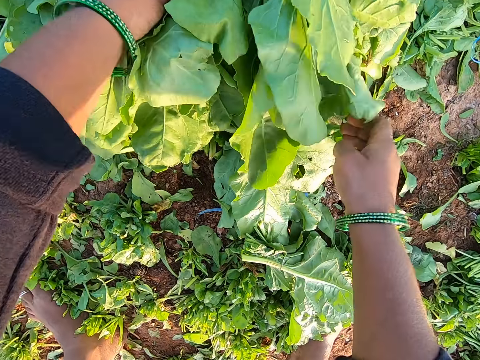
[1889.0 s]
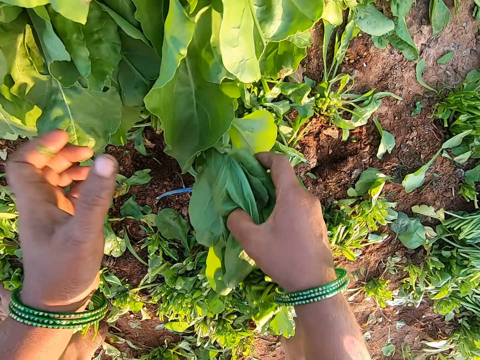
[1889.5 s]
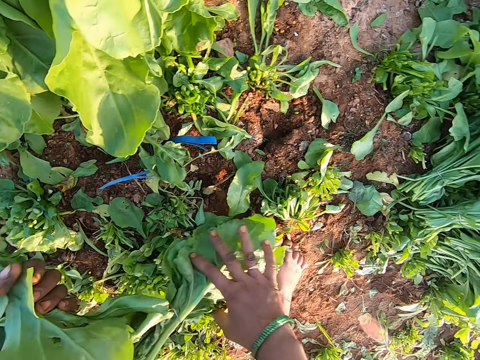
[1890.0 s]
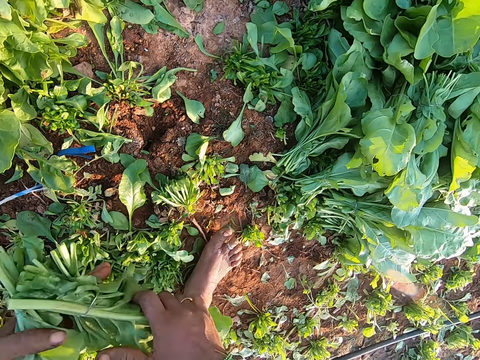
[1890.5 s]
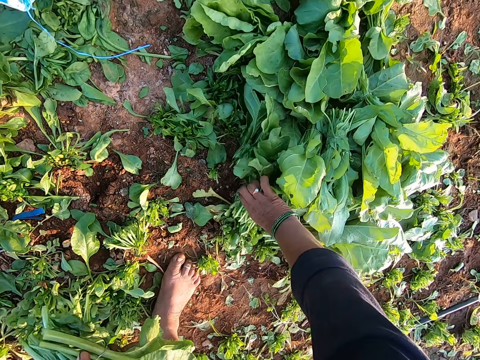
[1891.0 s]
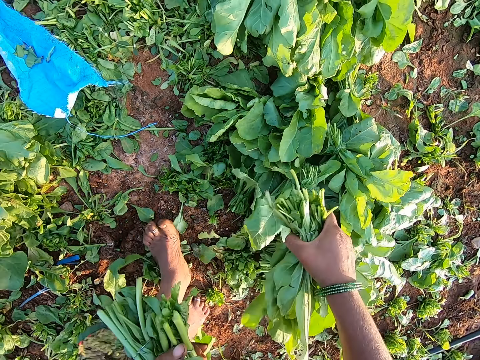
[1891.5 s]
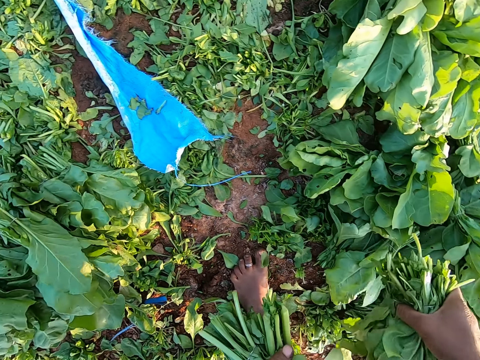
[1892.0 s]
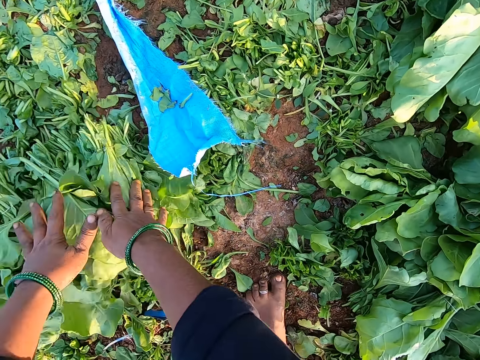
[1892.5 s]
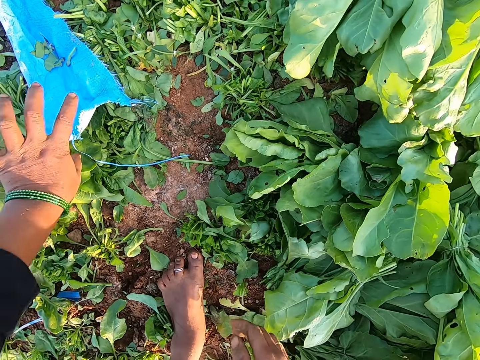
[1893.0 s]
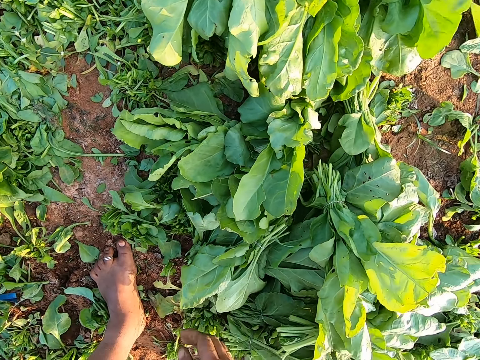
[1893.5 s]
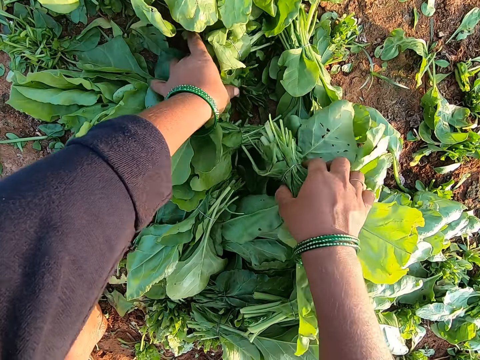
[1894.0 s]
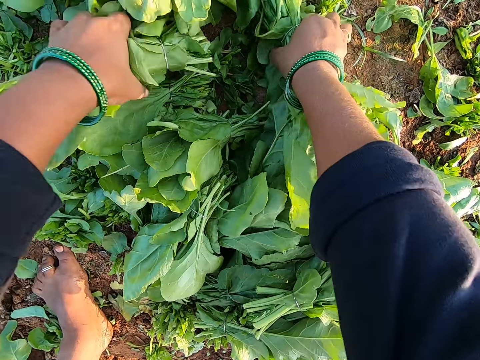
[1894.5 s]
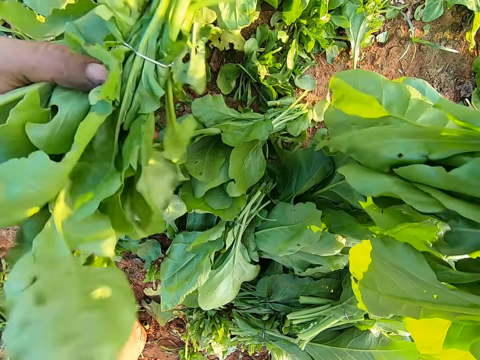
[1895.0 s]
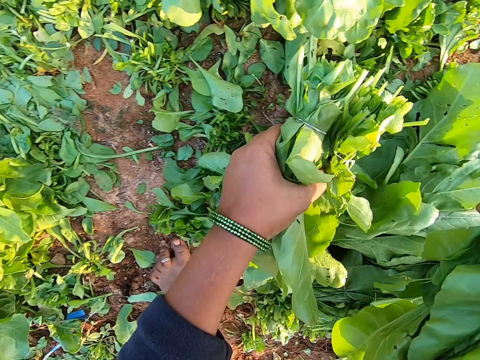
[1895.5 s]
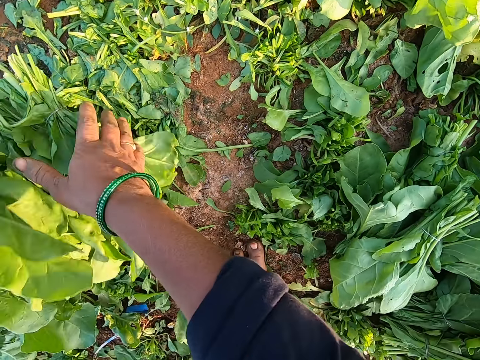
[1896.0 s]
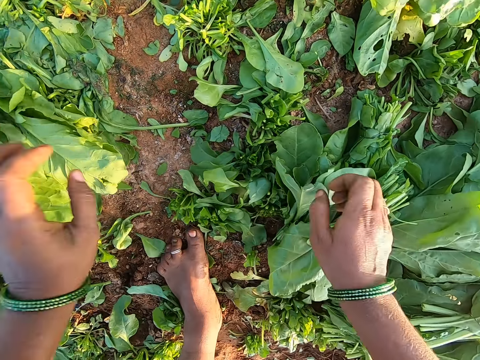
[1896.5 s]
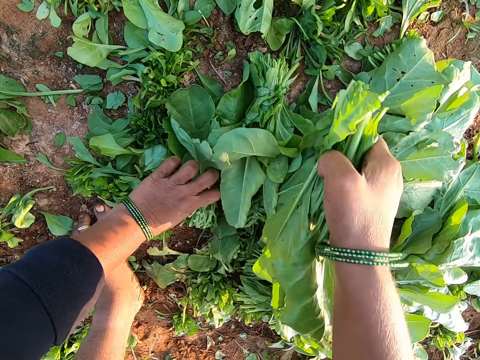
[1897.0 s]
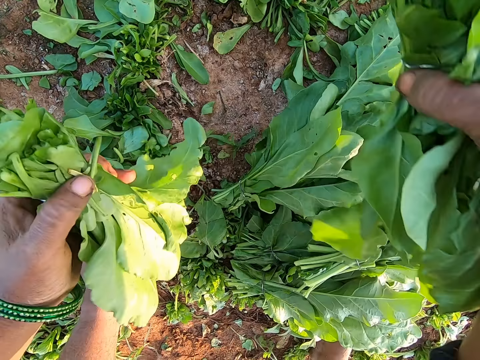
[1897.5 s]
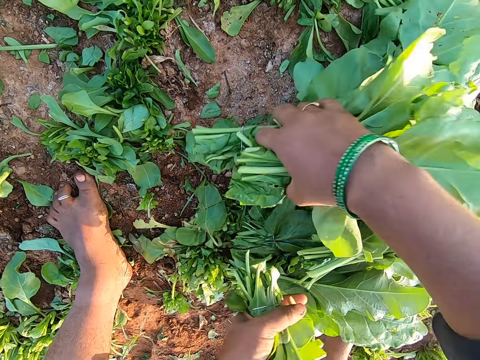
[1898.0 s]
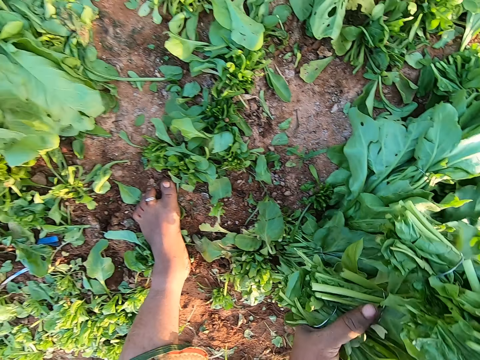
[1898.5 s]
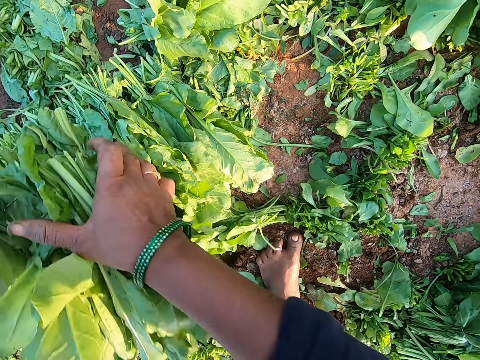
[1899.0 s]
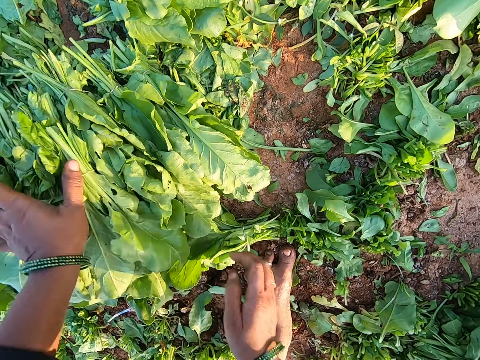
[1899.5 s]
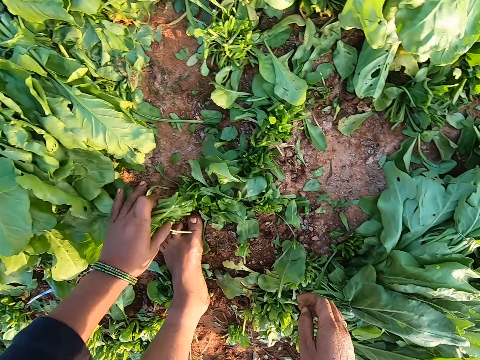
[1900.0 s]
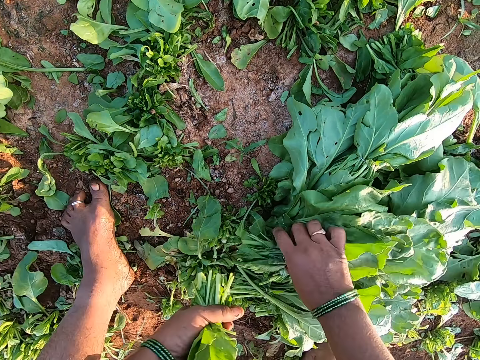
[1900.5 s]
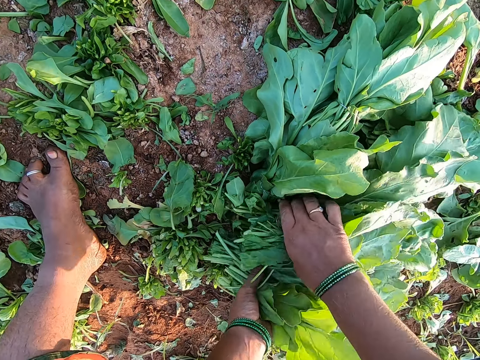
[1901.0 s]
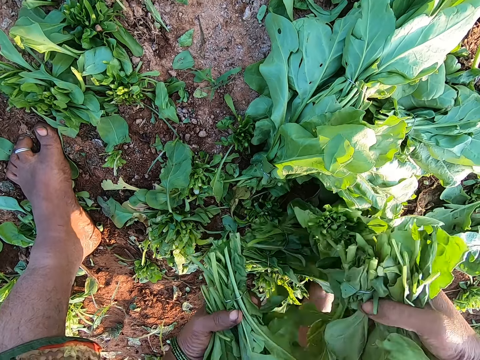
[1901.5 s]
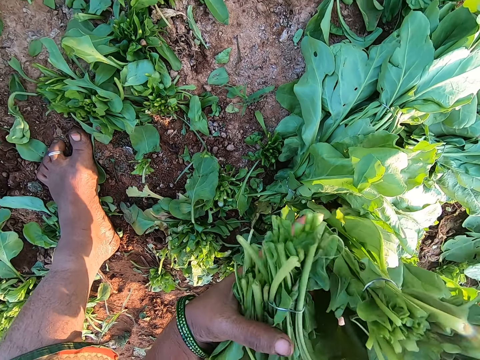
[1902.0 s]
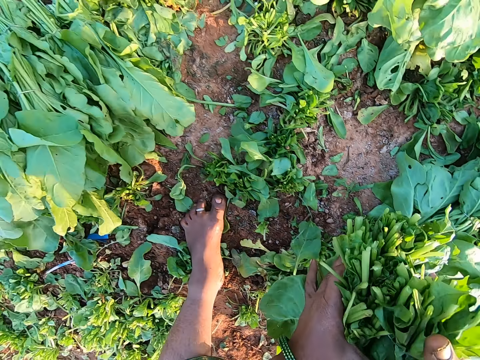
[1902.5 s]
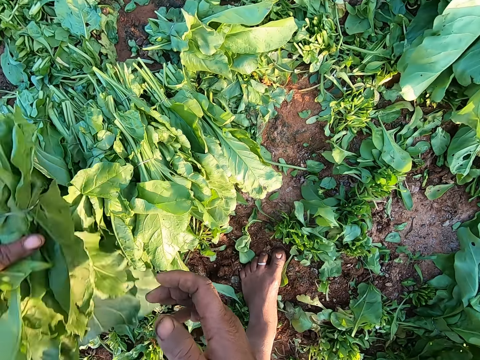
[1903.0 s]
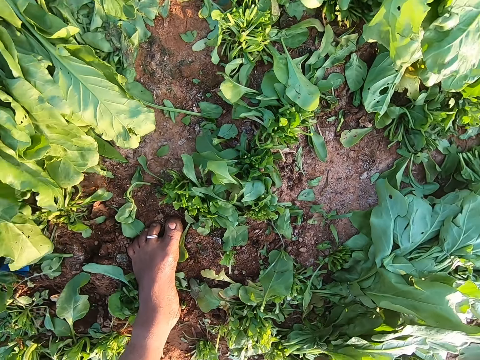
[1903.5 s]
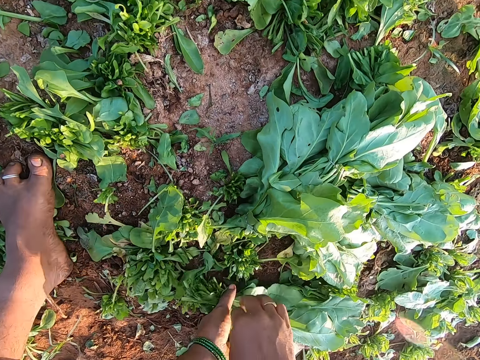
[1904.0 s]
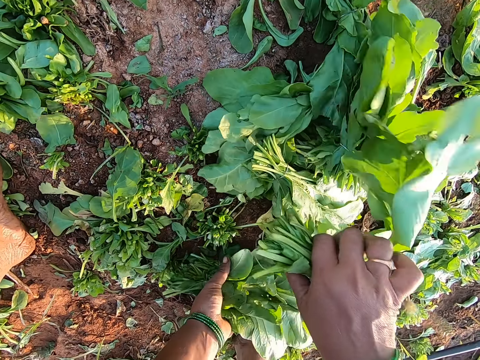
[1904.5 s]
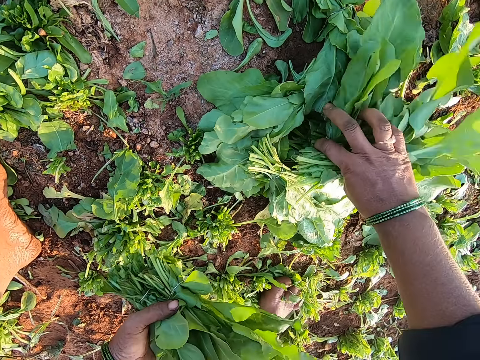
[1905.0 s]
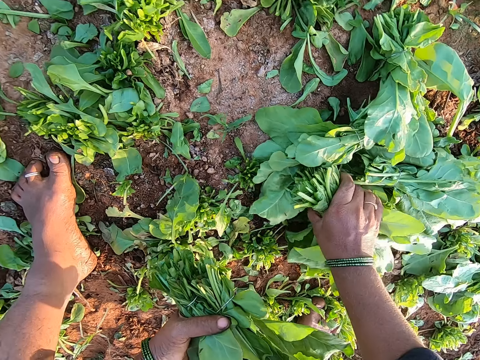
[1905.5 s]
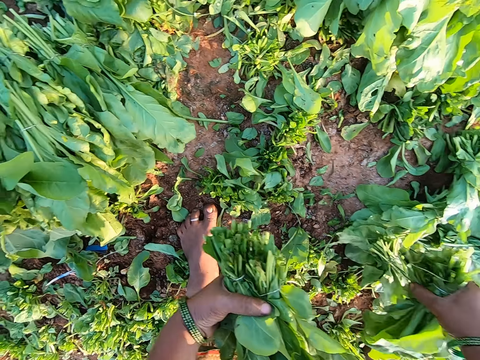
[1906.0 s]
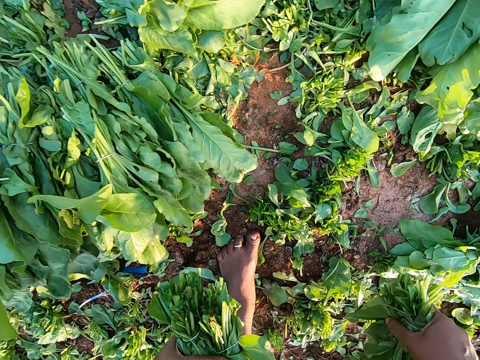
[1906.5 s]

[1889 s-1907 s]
The camera wearer places the vegetables in her hands on the vegetables on the ground. She picks a vegetable from the ground with her right hand. She passes the vegetable to her left hand. She picks a vegetable from the ground with her right hand. She passes the vegetable to her left hand. She picks a vegetable from the ground with her right hand. She places the vegetables in her hands on the vegetables on the ground. She removes a polythene from some vegetables with her left hand. She moves a sack. She picks vegetables from the vegetables on the ground with her hands. She places the vegetables in her hands on the vegetables on the ground. She picks vegetables from the vegetables on the ground with her hands. She places the vegetables in her hands on the vegetables on the ground. She picks a vegetable from the ground with her left hand. She picks a vegetable from the ground with her right hand. She passes the vegetable to her left hand and talks. She places the vegetables in her left hand on the vegetables on the ground. She picks a vegetable from the ground with her right hand, passes the vegetable to her left hand, and picks a vegetable from the ground with her right hand.

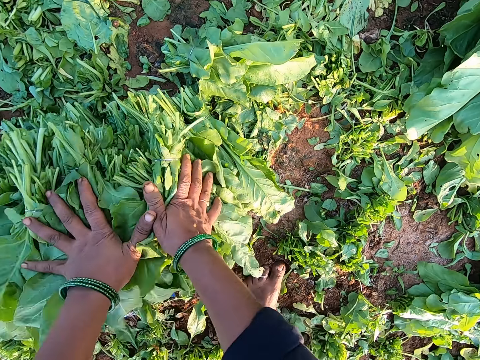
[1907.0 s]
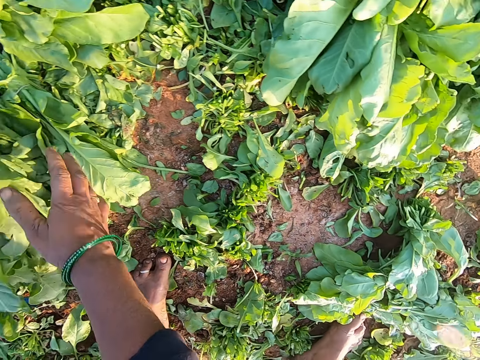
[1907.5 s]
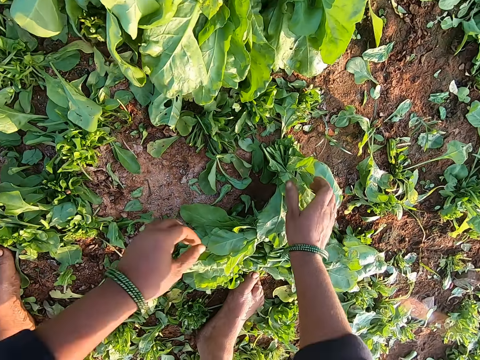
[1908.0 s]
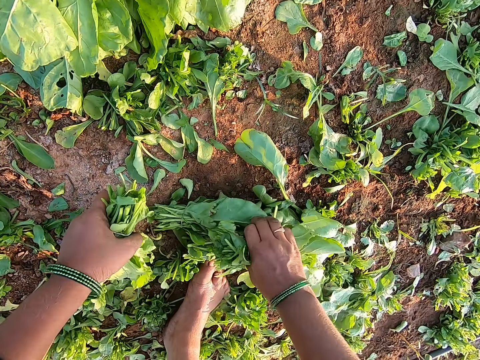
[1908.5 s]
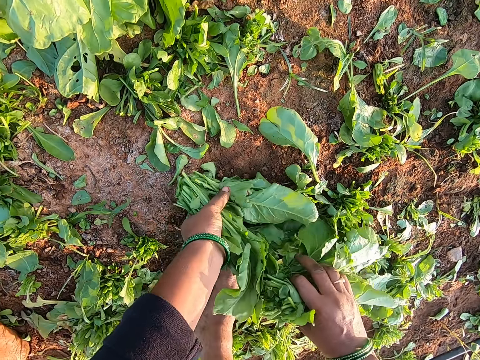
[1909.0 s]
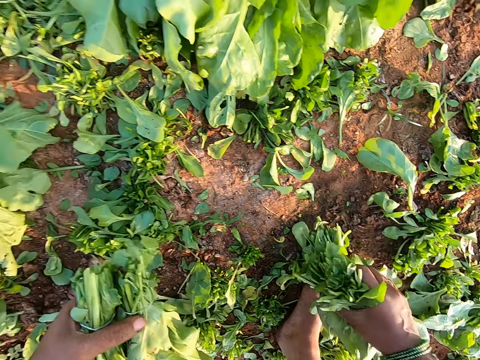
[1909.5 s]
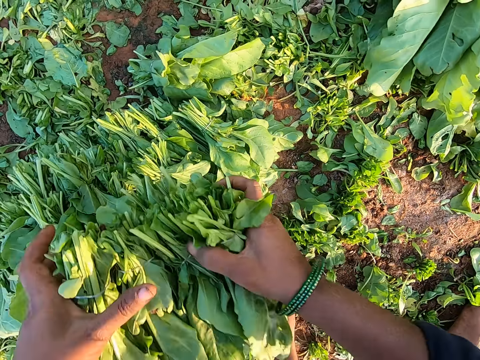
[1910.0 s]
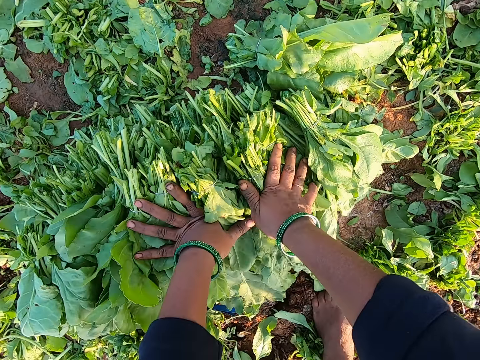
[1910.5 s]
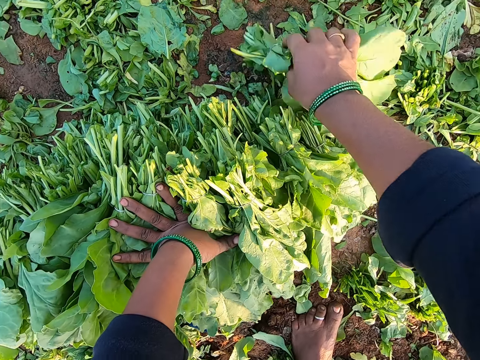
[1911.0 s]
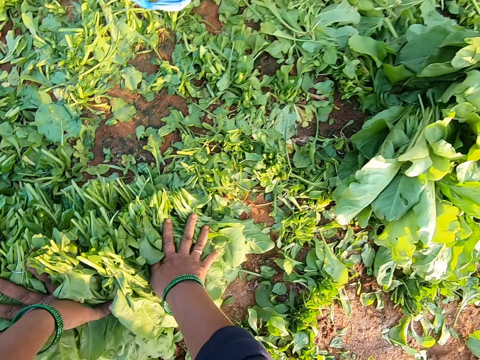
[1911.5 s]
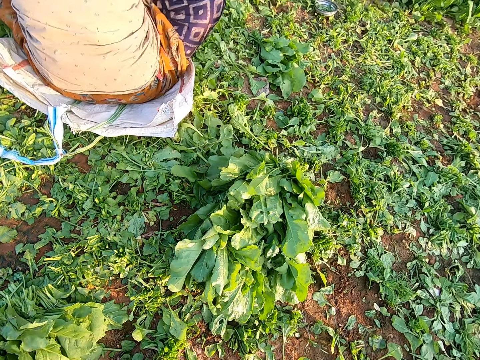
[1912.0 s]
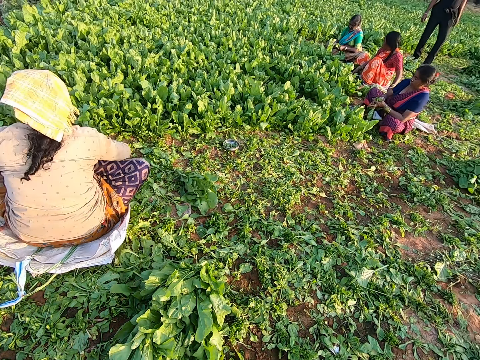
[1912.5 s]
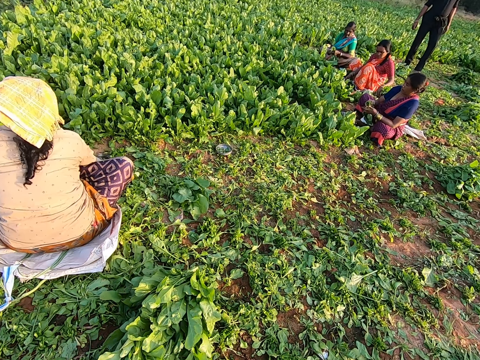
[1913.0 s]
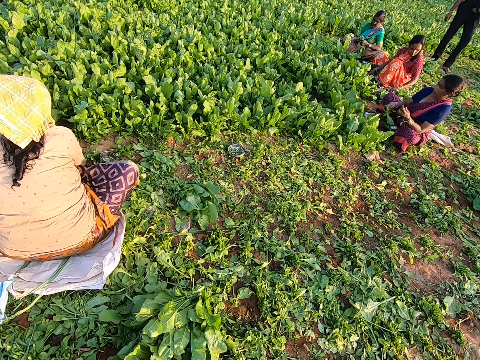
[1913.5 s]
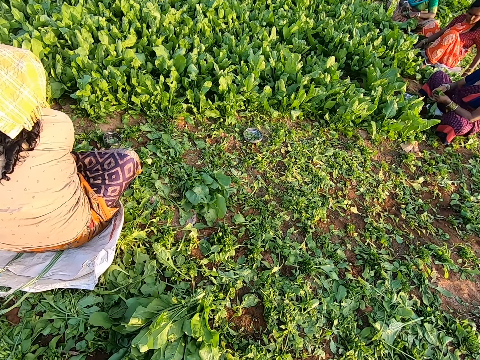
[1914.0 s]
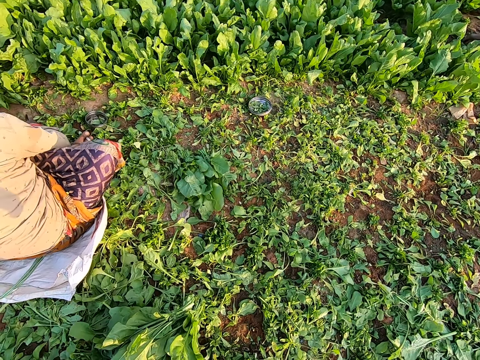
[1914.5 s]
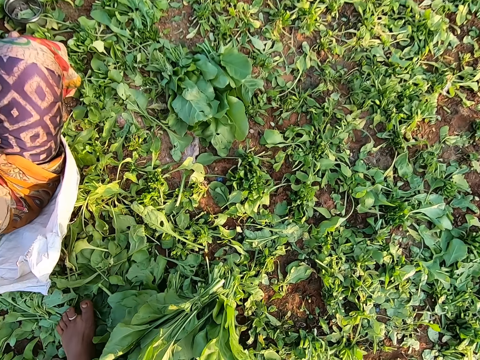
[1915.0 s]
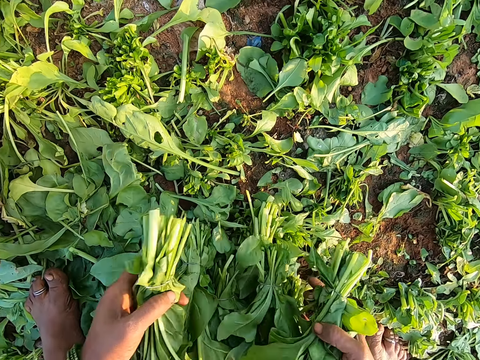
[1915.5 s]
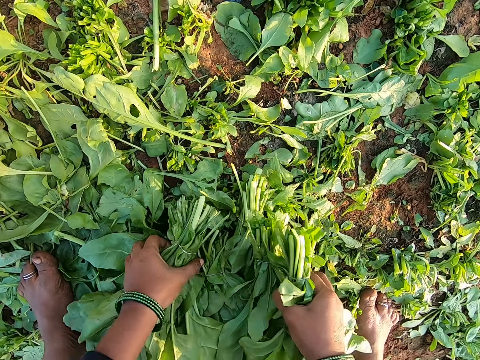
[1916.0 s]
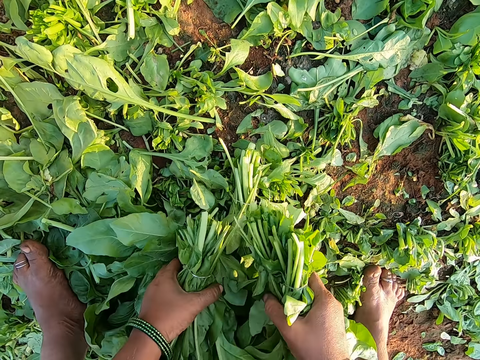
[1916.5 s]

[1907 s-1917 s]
The camera wearer drops the collard green vegetables on the ground with both hands. She picks collard green vegetables from the ground with both hands. She drops the collard green vegetables on the ground with her left hand. She picks collard green vegetables from the ground with her right hand. She drops the collard green vegetables on the ground with her right hand. She walks on the farm. She picks collard green vegetables from the ground with both hands.
